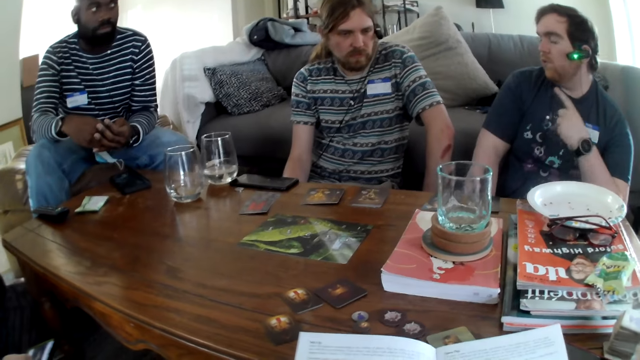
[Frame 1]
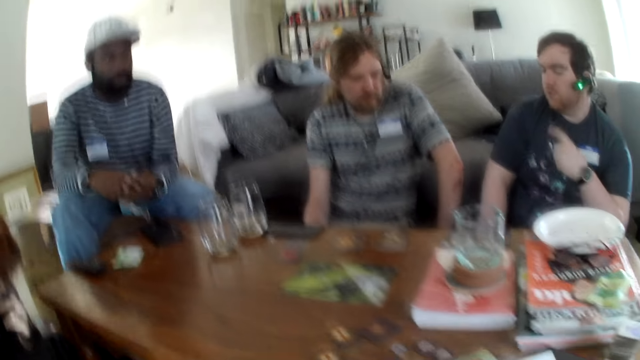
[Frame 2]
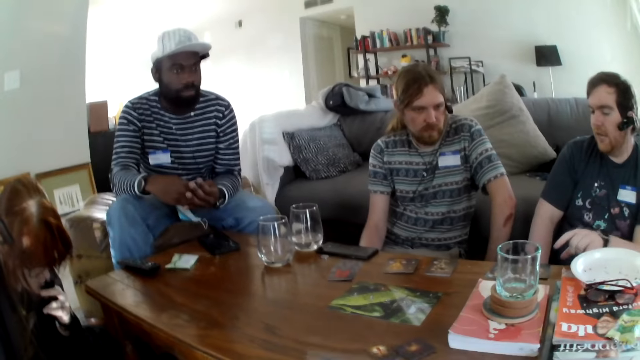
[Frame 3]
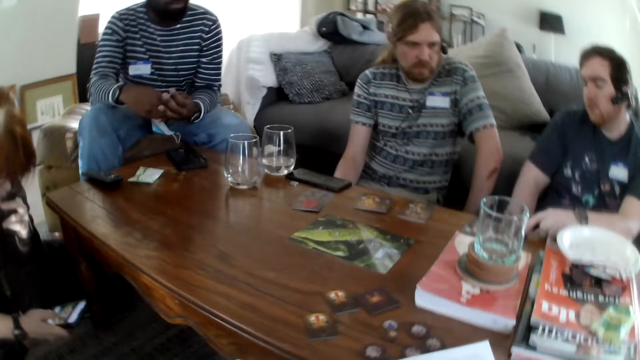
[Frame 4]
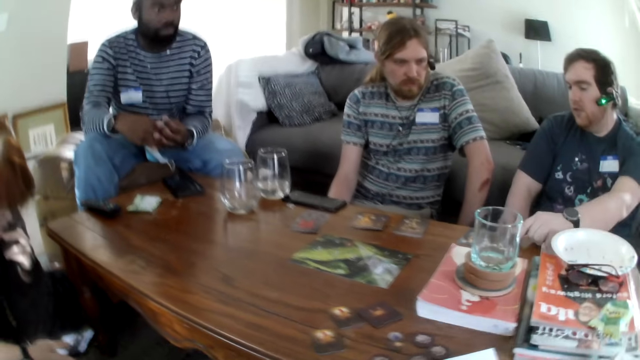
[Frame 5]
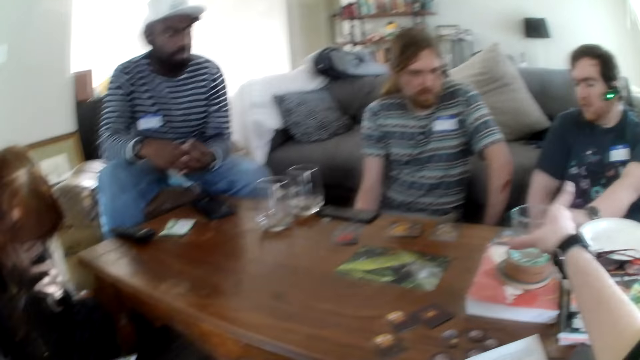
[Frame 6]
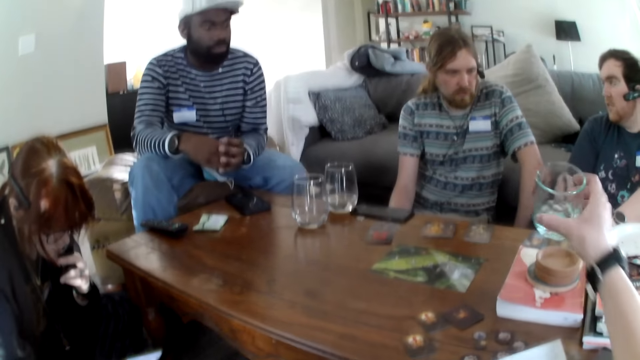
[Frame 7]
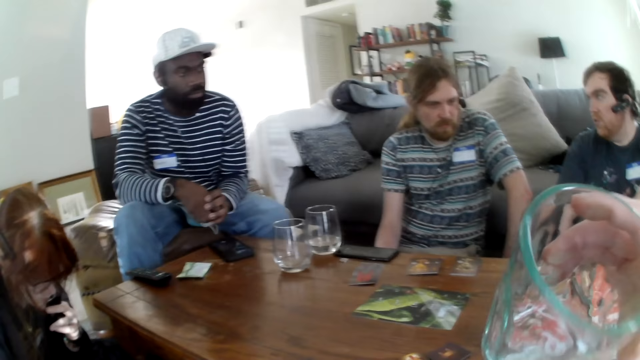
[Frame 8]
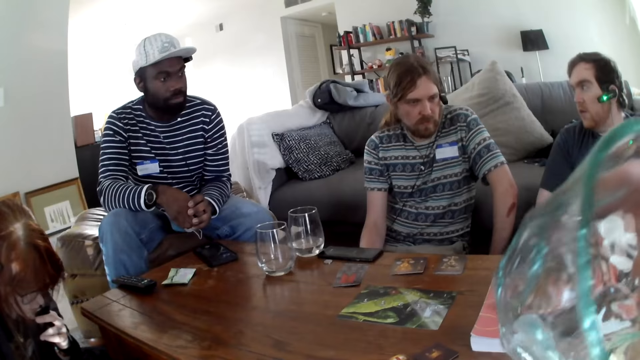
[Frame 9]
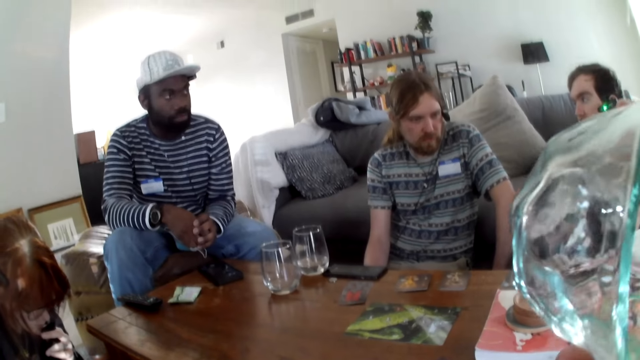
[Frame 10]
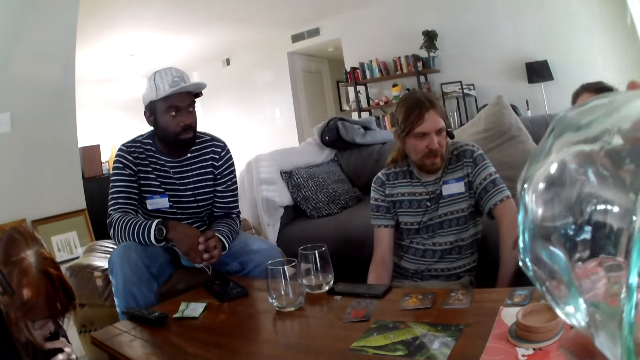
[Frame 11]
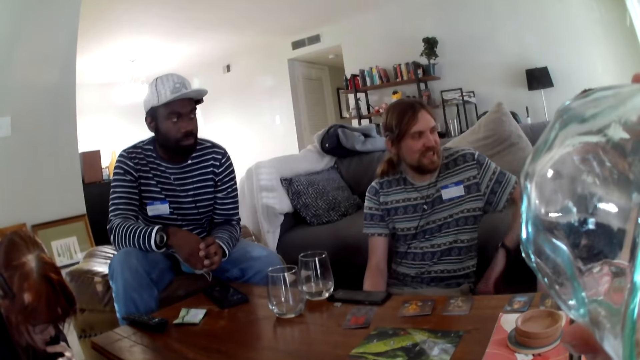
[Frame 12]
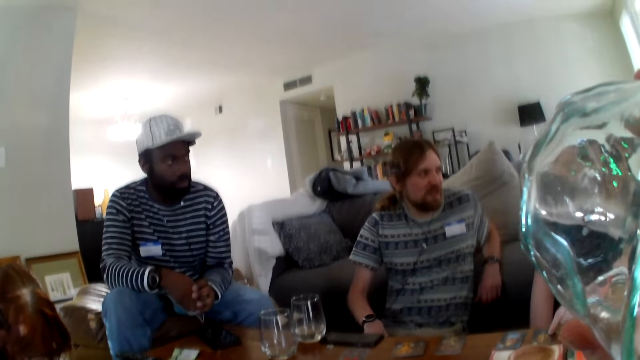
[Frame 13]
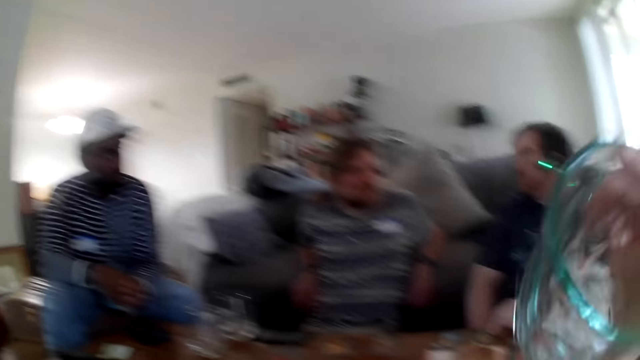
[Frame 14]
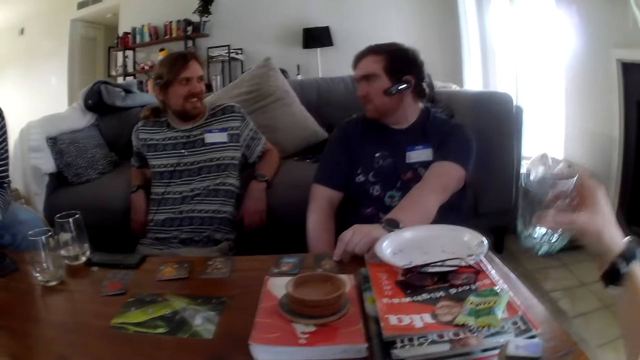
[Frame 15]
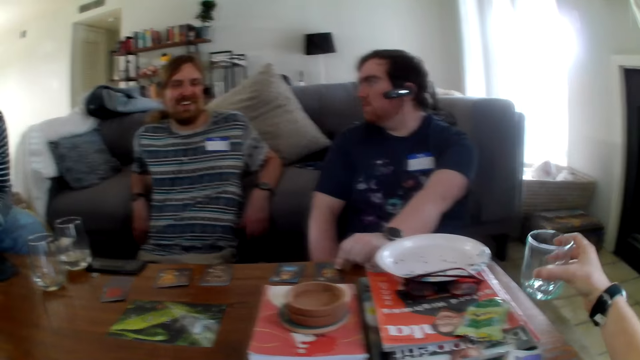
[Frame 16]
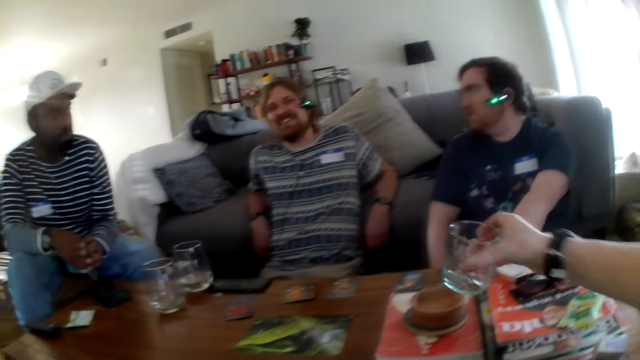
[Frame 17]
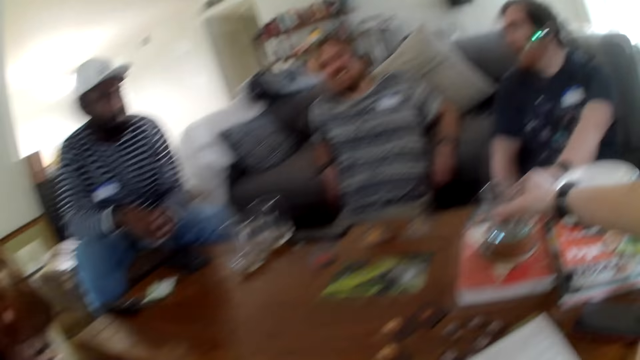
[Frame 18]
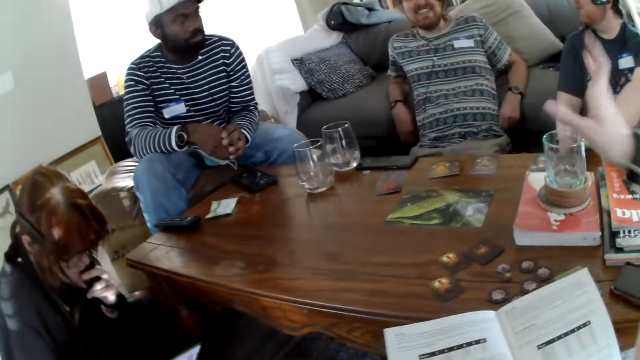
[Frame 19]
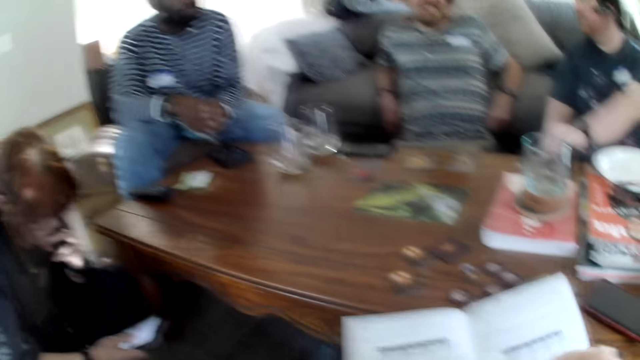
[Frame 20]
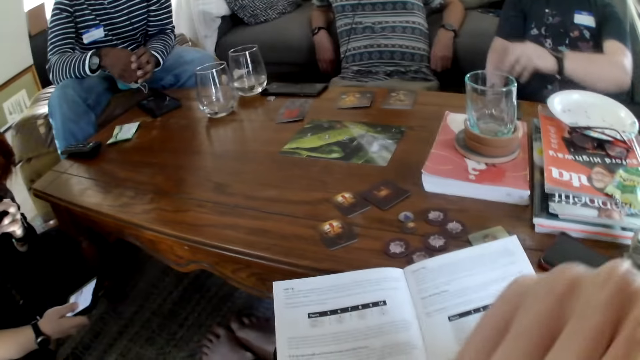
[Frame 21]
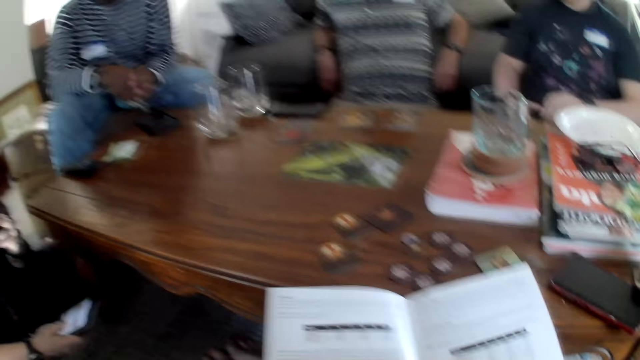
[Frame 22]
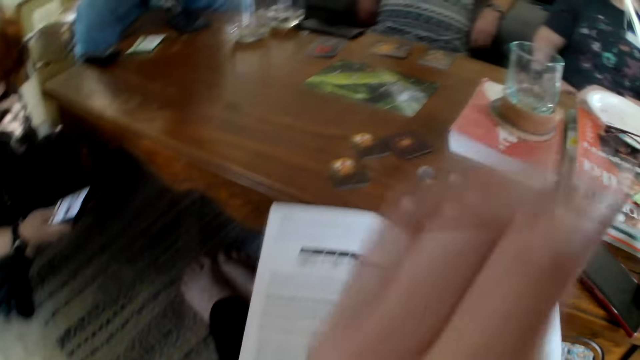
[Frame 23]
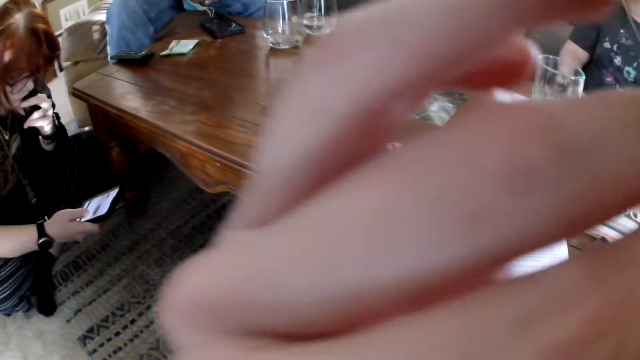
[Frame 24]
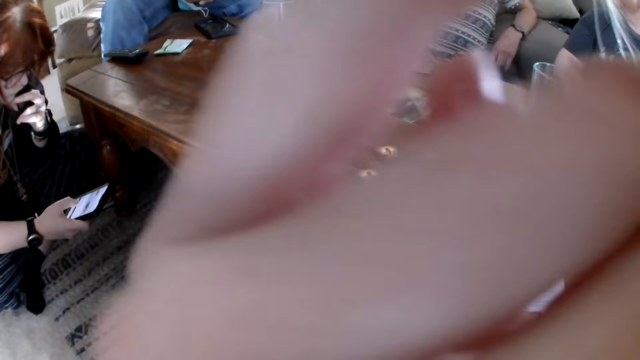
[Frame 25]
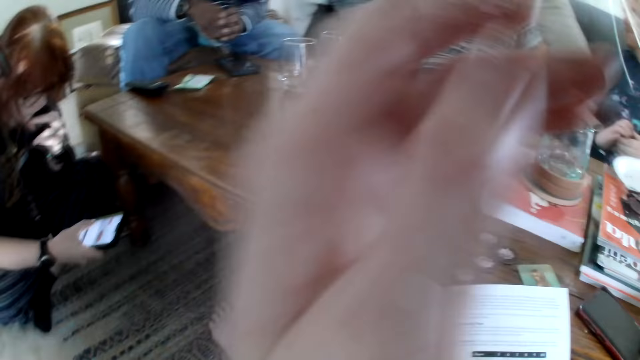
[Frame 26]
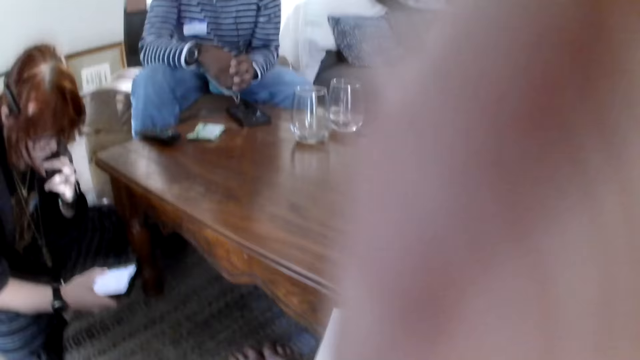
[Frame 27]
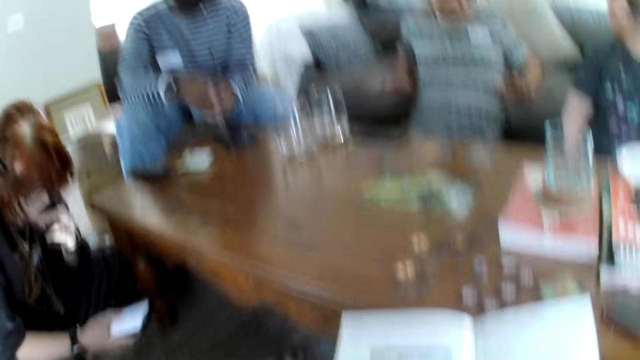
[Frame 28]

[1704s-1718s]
A man points the card. The camera wearer picks the glass of water and sips some water. A person talks to another person. Another man puts the hand on the sofa. The other person talks to the first person. The camera wearer puts the glass on the table. The first person laughs. The camera wearer touches the camera and fixes the camera.

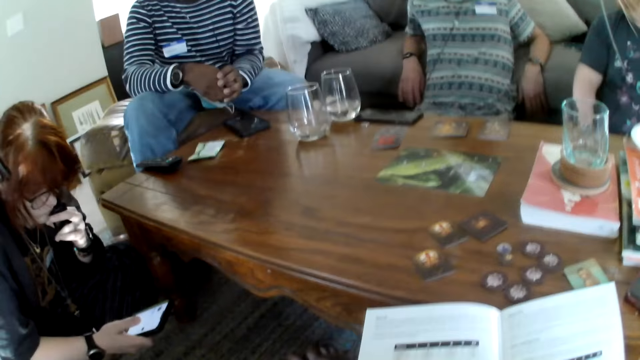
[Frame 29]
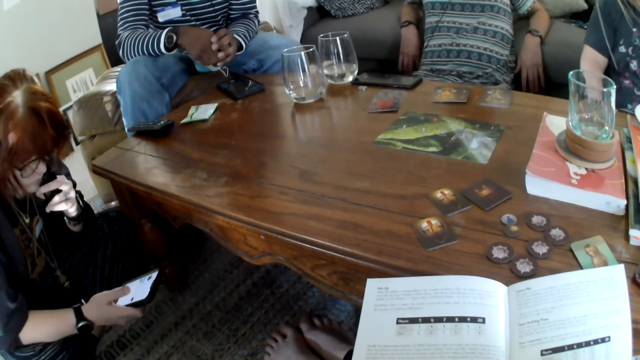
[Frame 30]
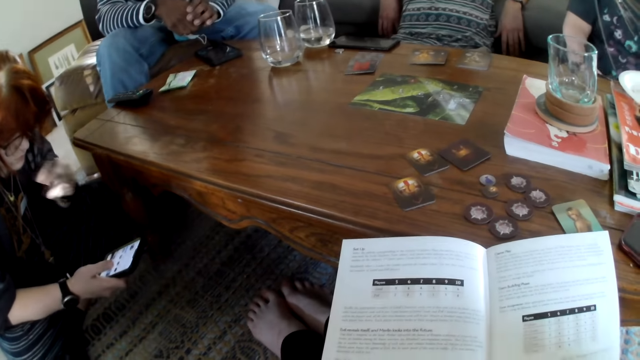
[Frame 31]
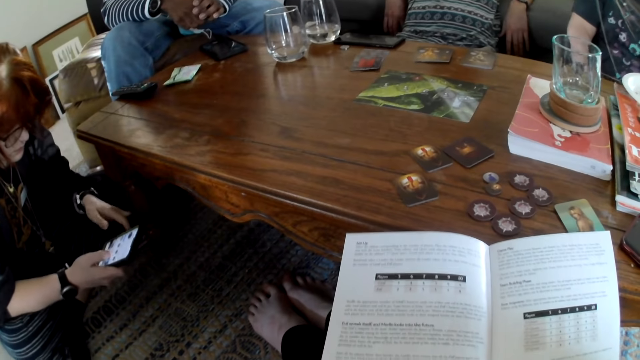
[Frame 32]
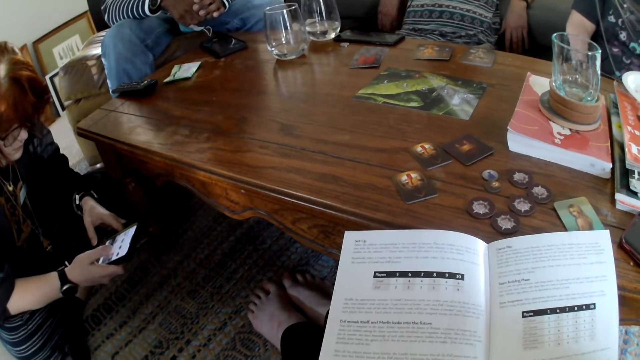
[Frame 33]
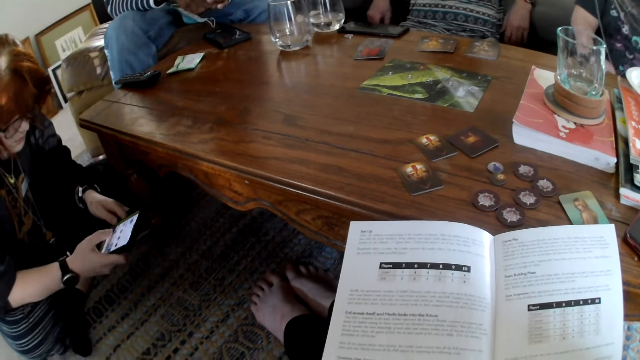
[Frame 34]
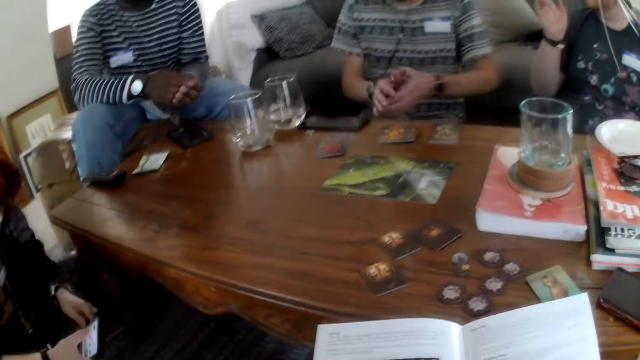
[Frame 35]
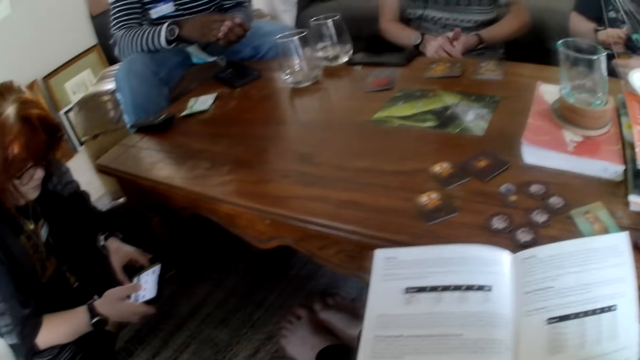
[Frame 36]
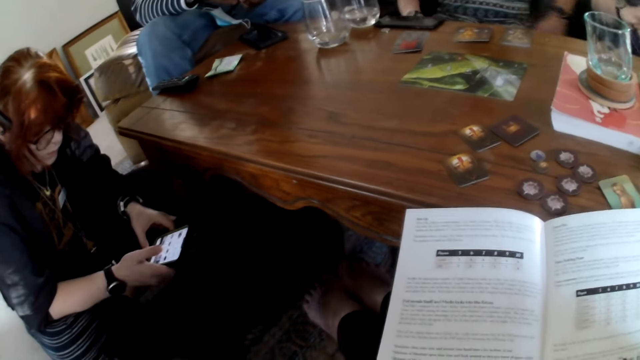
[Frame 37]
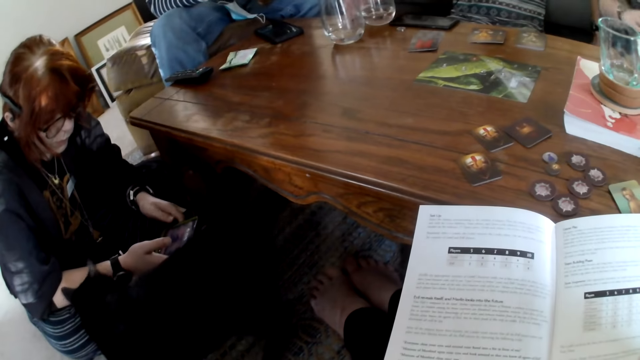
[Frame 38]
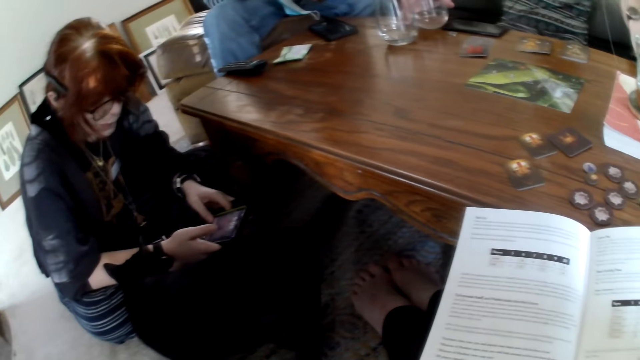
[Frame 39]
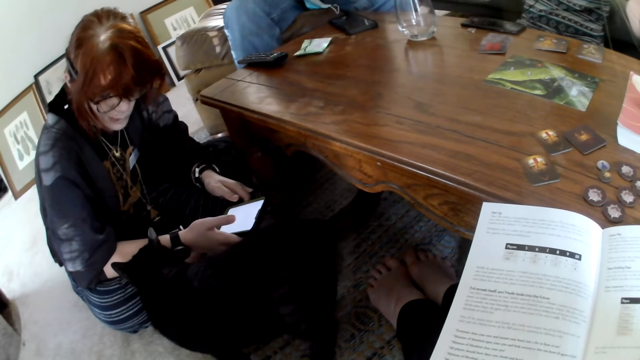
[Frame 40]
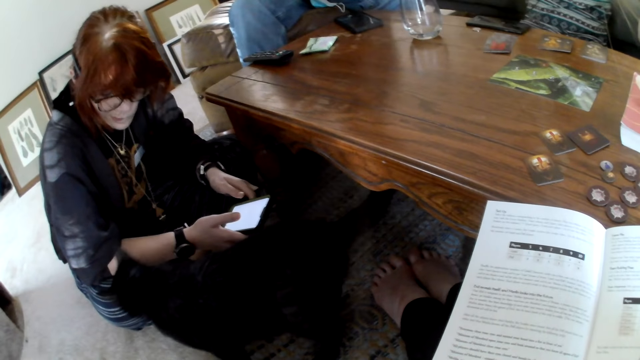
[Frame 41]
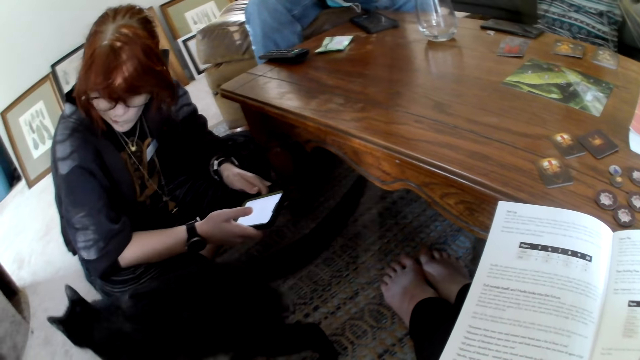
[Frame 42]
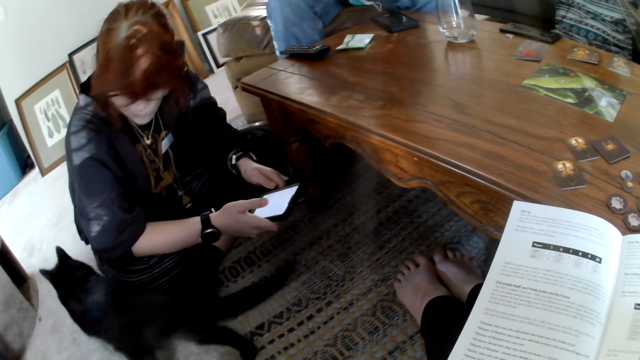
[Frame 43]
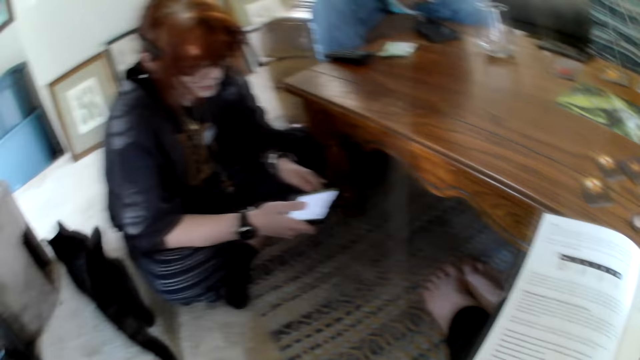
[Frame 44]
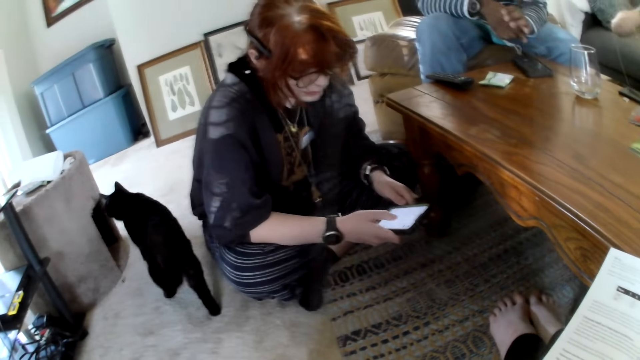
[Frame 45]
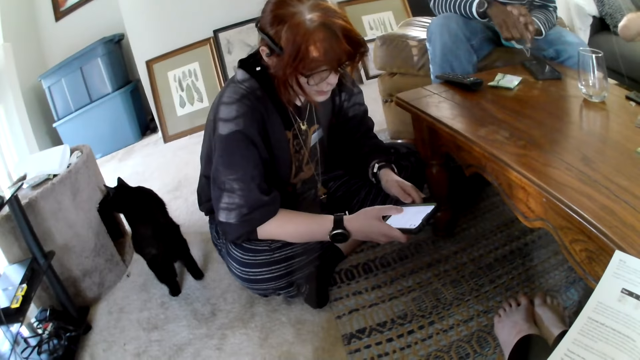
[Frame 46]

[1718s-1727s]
A man moves the hand. A person talks to another person. A woman scrolls the phone. The man rubs the hands together. The other person talks to the first person. The camera wearer talks. Another person looks at the cat.
